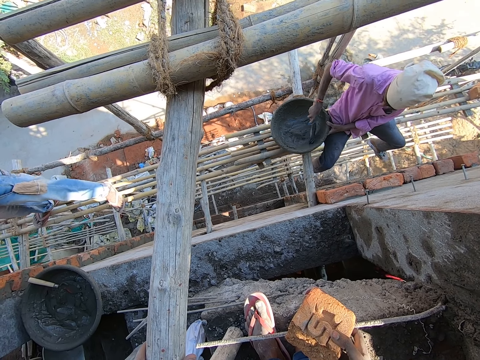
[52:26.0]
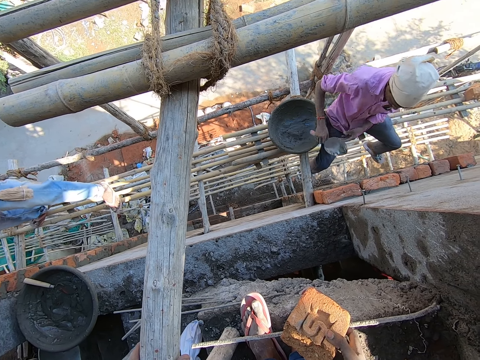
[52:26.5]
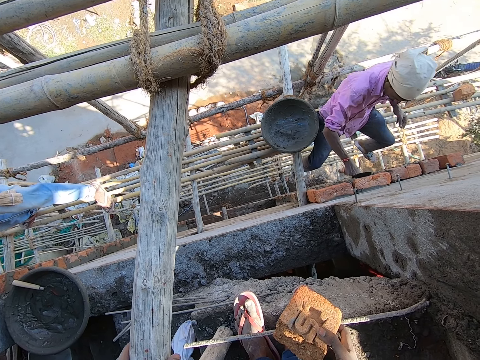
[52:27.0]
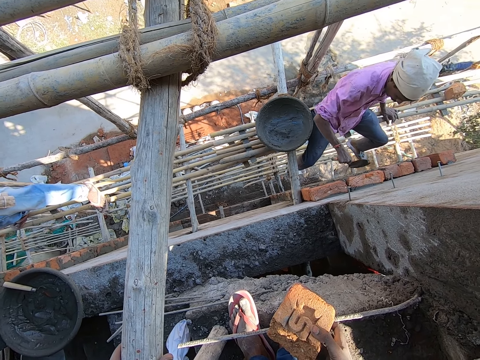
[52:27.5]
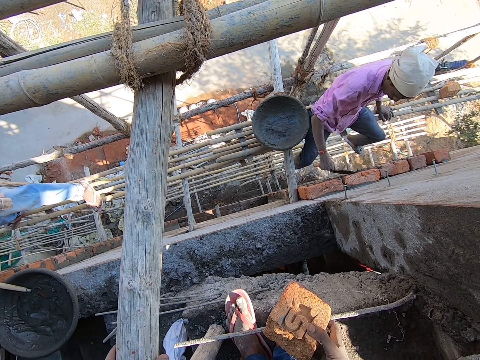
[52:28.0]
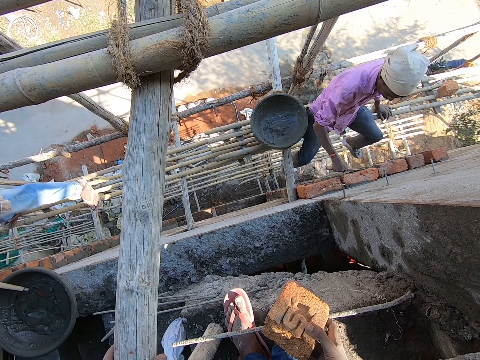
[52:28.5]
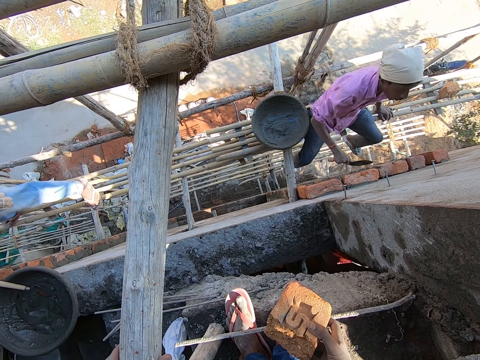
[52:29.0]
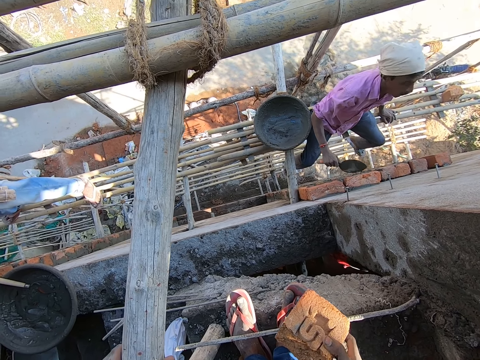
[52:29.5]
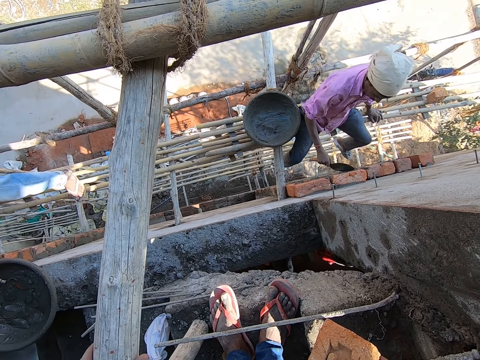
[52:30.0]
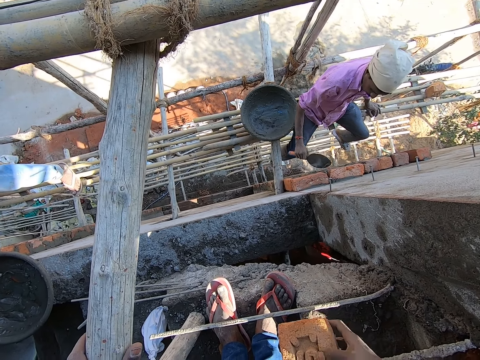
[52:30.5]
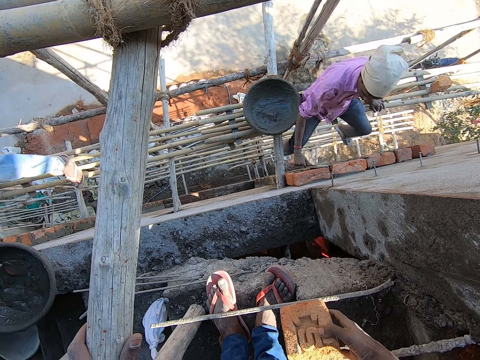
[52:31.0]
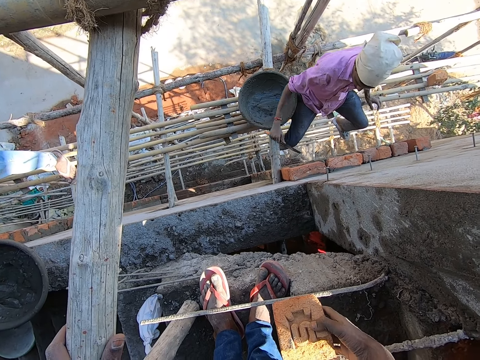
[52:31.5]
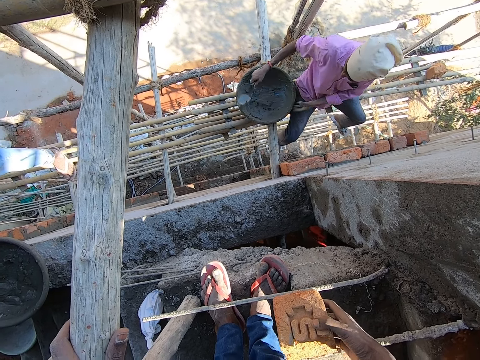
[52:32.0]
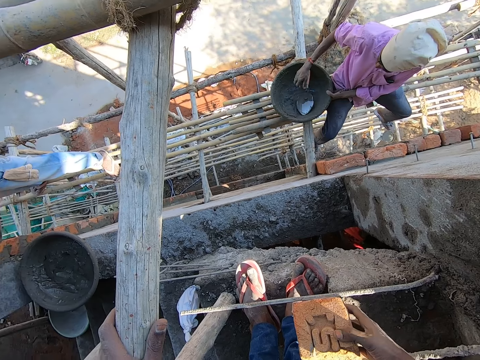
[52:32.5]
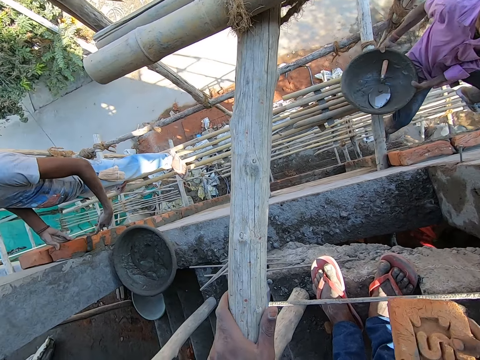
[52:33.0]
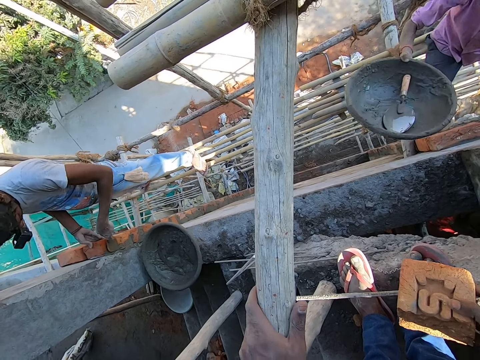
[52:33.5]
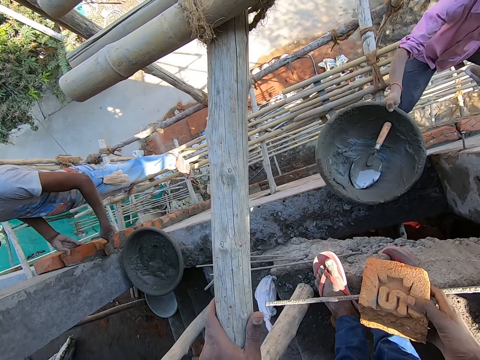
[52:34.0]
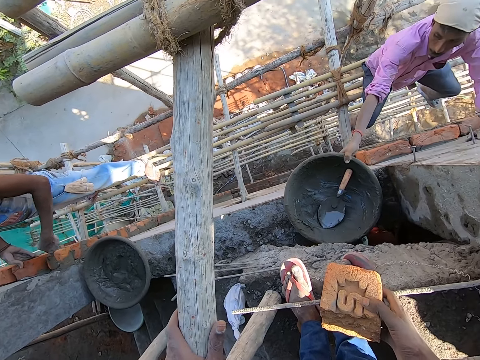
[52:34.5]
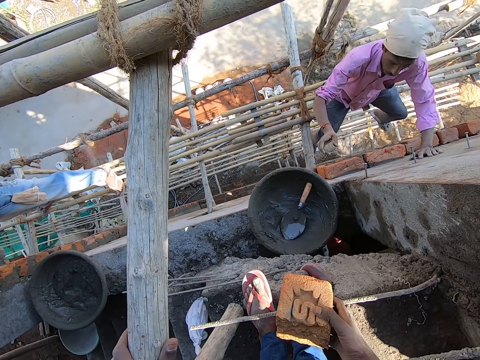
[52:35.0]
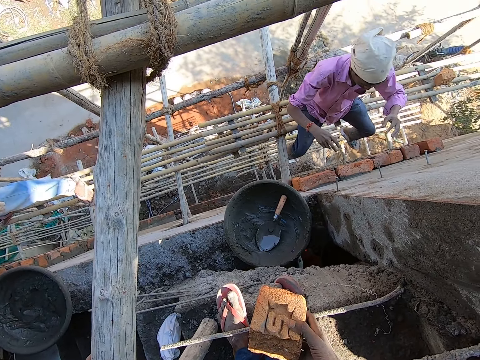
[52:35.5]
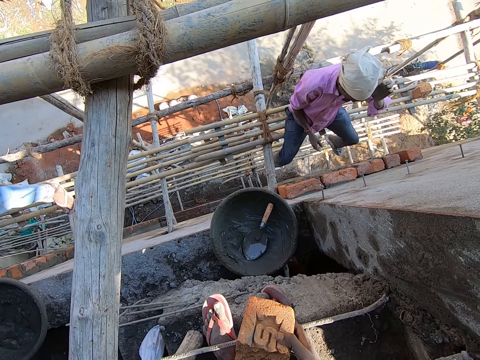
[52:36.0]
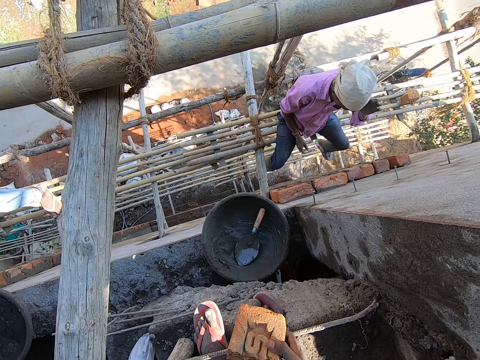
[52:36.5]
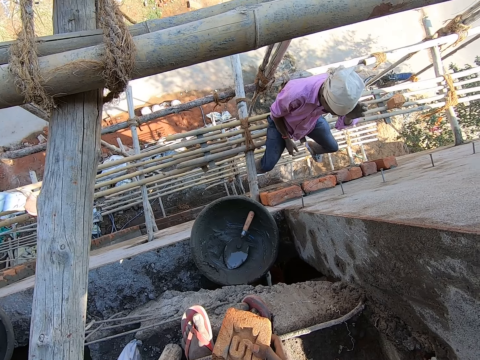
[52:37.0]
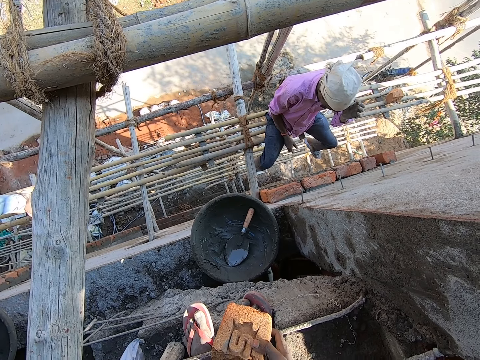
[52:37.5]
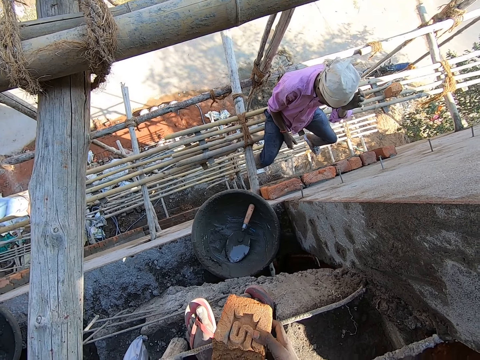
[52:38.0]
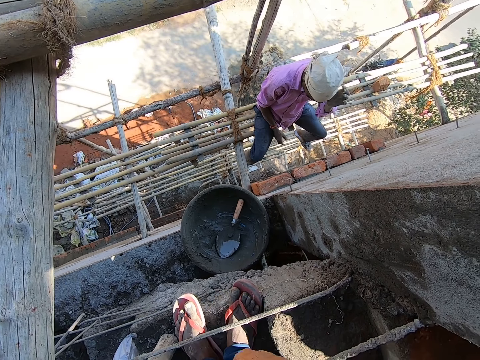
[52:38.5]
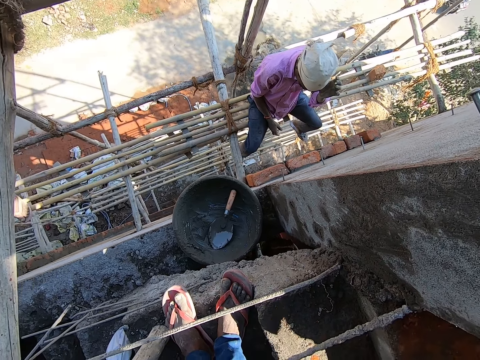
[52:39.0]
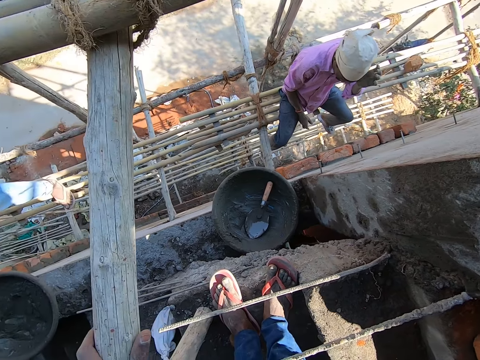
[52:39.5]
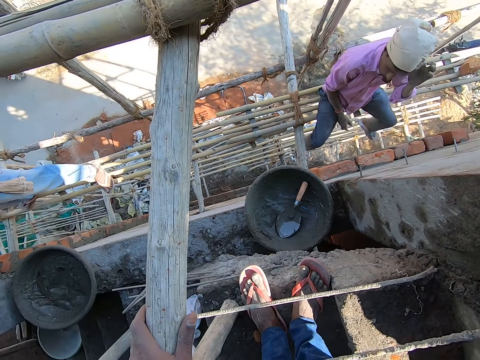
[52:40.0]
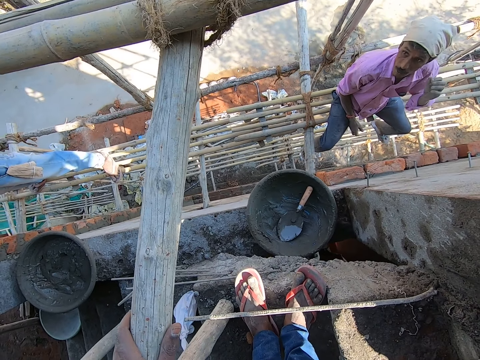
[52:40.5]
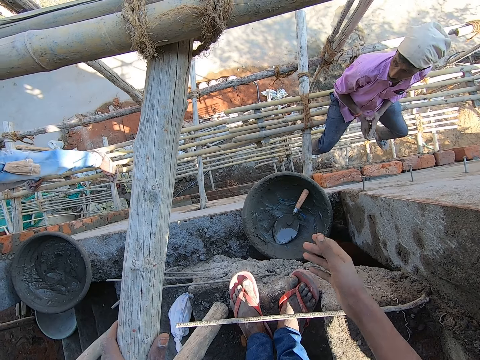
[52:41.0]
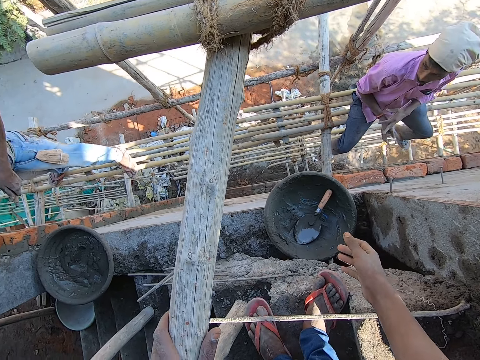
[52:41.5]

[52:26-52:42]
A man scrapes the head pan with the hand towel in his right hand and plasters the bricks with the cement on the hand towel in his right hand. The camera wearer talks with the man. The man drops the hand towel in his right hand into the head pan, picks up the head pan on a scaffolding with both hands, and places the head pan on the wall with his right hand. The man touches his head with his left hand. The man moves his right hand to the face. The camera wearer stares in the building.

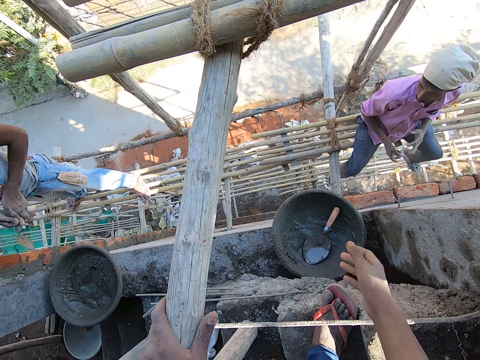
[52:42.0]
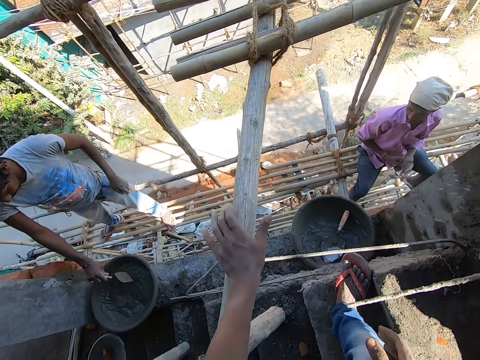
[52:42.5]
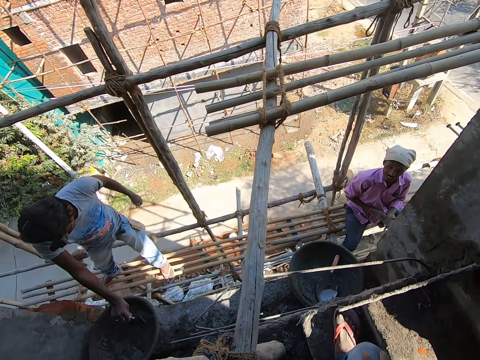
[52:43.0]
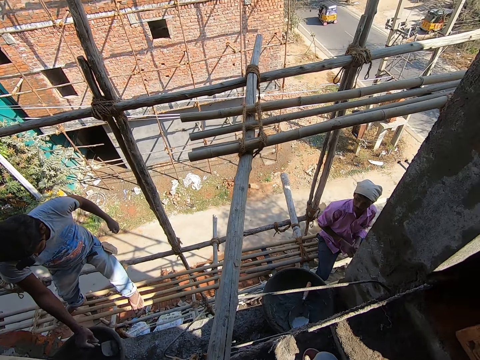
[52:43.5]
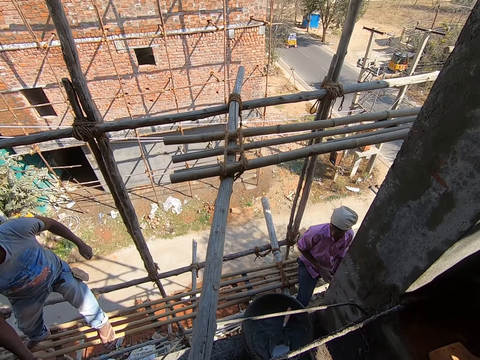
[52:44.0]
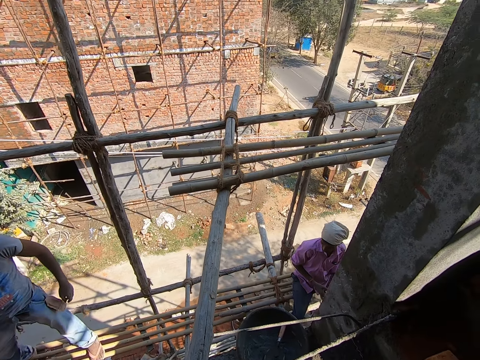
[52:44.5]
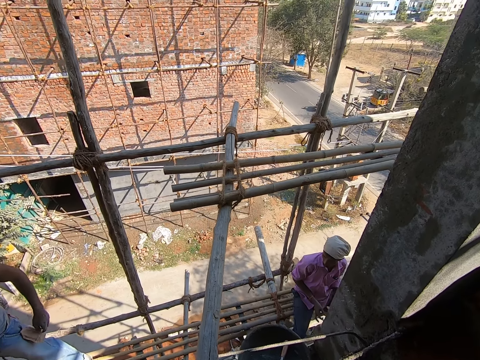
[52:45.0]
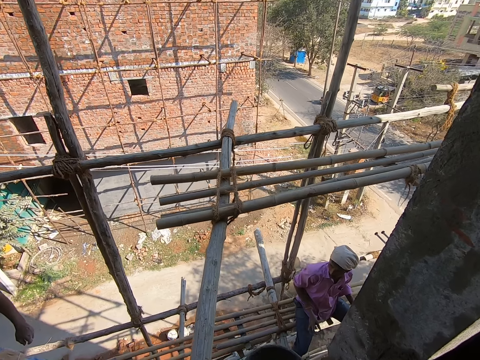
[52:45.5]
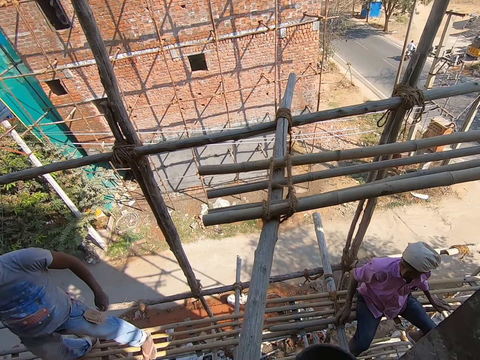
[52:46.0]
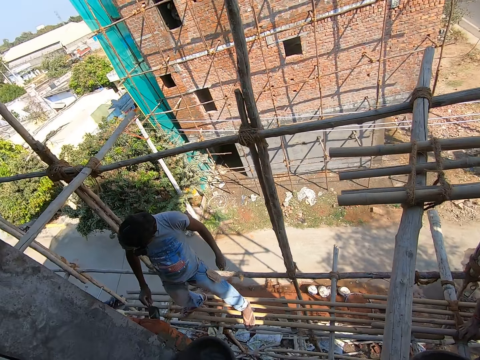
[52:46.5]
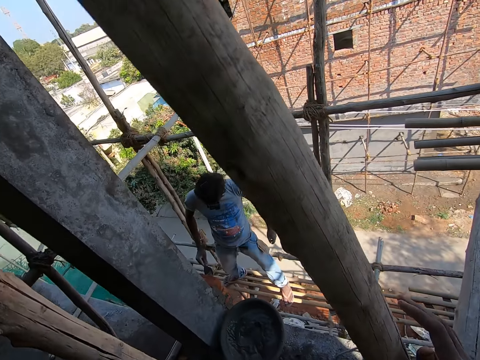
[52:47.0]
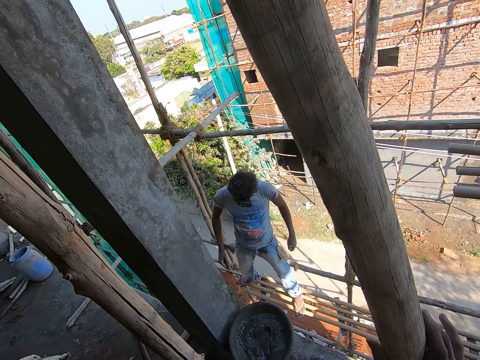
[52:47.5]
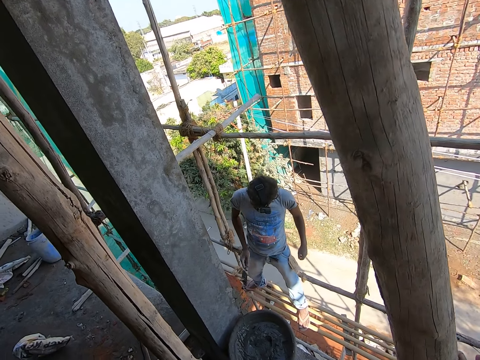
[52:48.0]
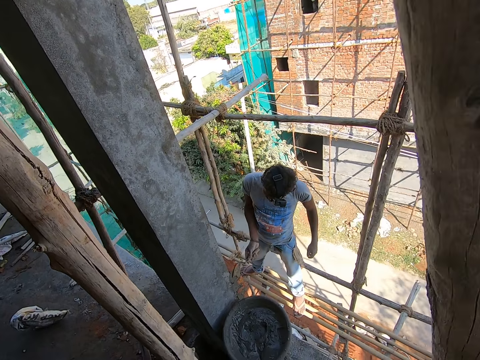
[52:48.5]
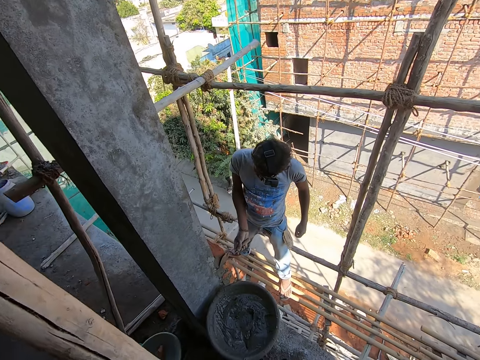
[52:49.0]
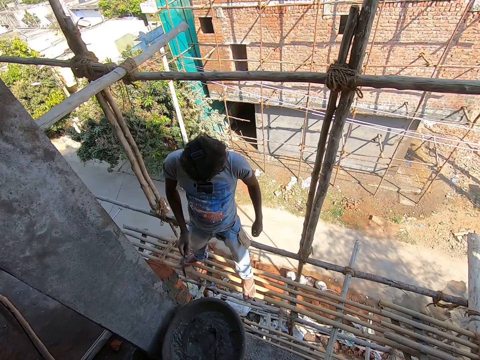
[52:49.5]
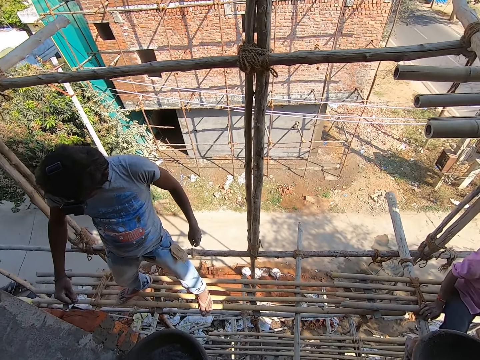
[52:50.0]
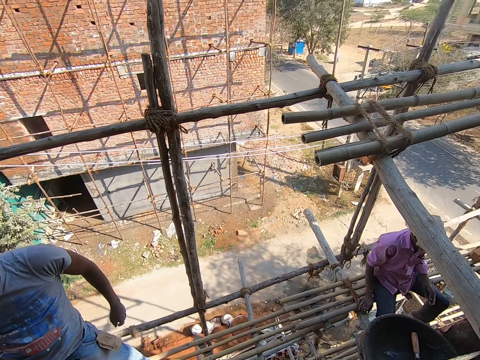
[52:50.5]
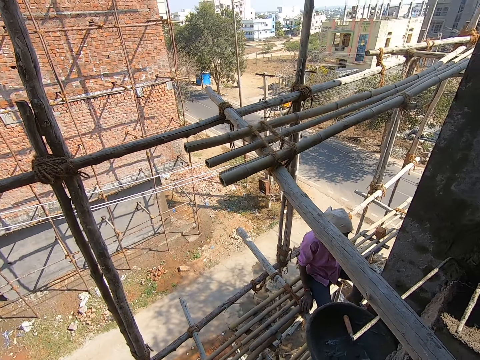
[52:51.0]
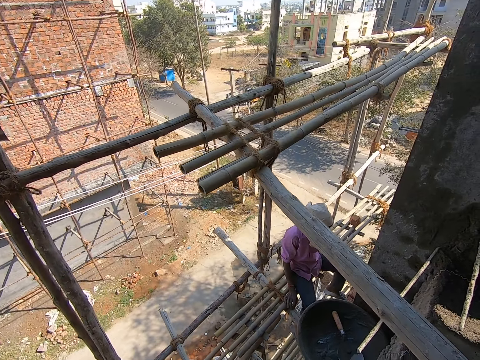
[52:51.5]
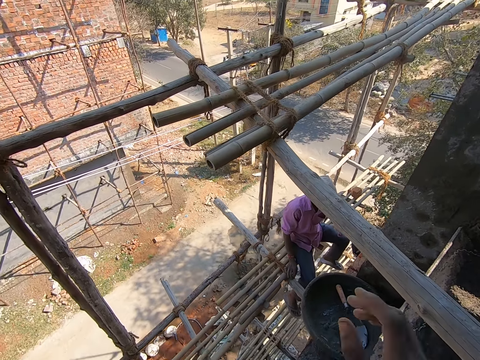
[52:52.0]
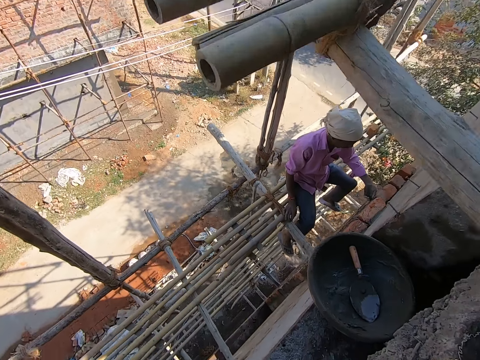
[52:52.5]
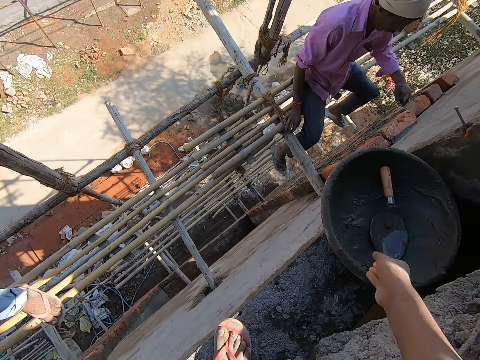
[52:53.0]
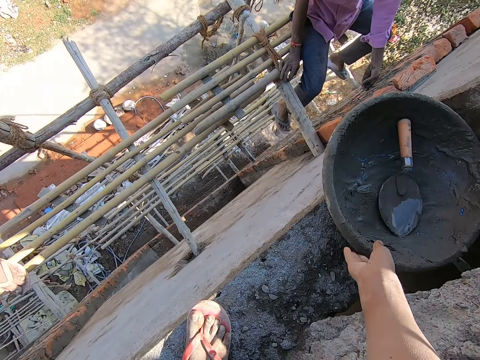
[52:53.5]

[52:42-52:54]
A man packs cement from the head pan with the hand towel in his right hand. The man plasters the bricks with the cement on the hand towel in his right hand. The man builds a fence with the bricks. The camera wearer picks up the head pan on the wall with his right hand.
